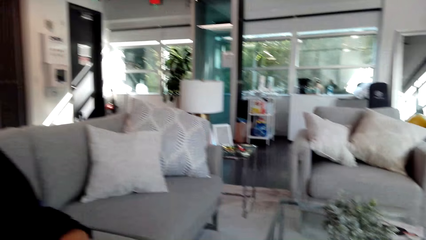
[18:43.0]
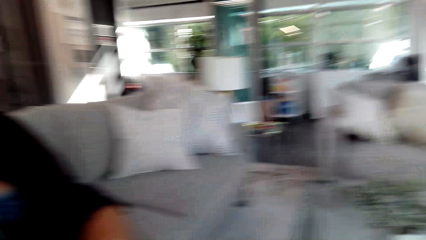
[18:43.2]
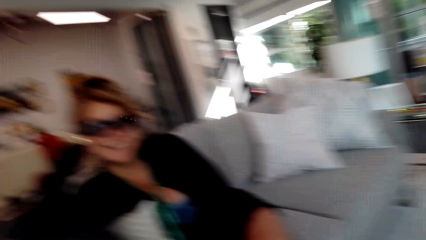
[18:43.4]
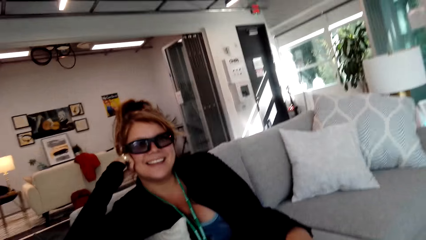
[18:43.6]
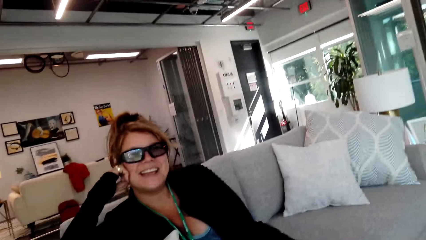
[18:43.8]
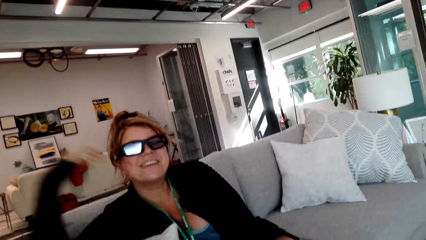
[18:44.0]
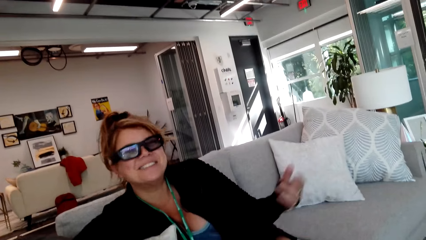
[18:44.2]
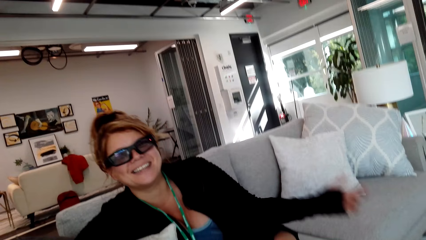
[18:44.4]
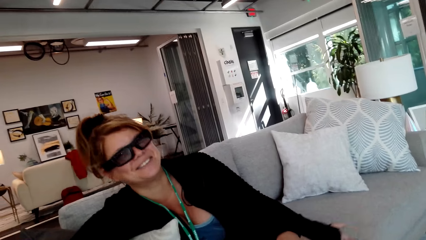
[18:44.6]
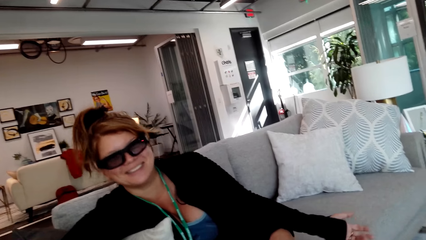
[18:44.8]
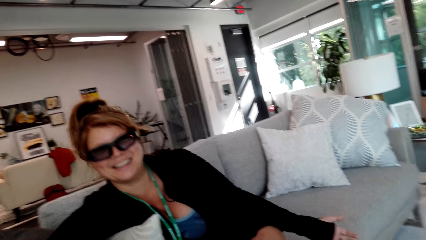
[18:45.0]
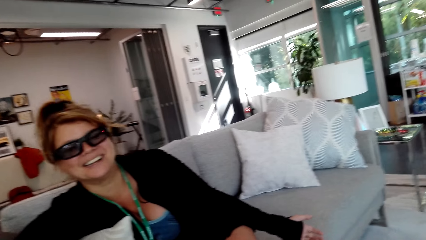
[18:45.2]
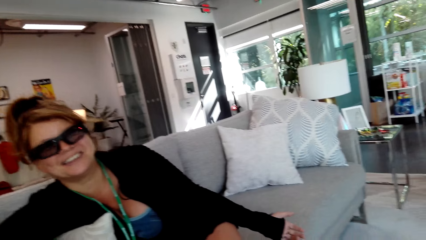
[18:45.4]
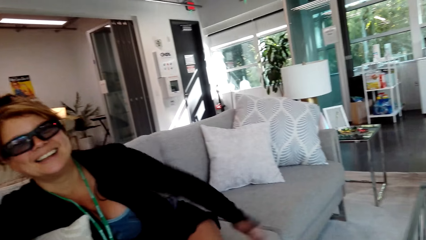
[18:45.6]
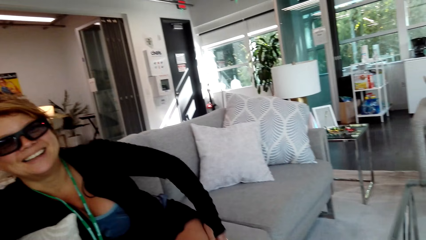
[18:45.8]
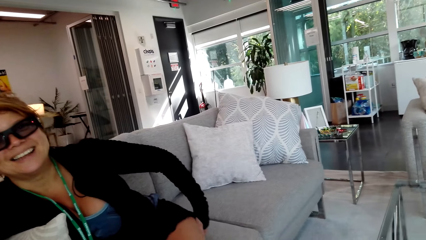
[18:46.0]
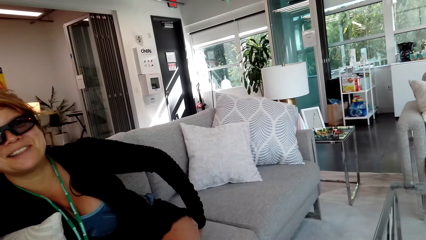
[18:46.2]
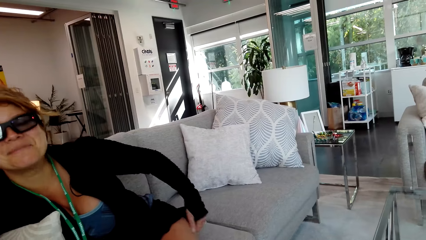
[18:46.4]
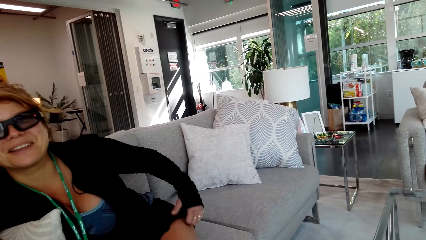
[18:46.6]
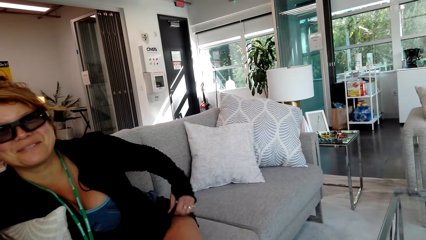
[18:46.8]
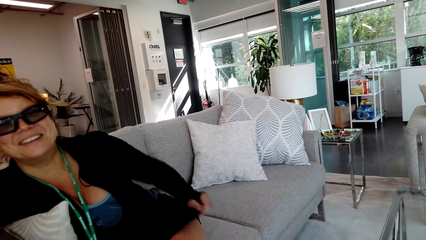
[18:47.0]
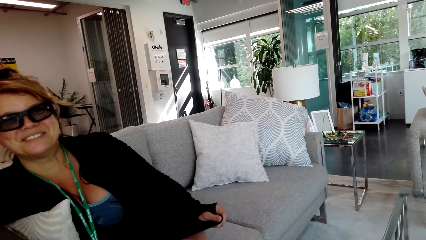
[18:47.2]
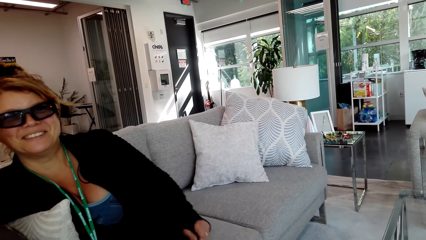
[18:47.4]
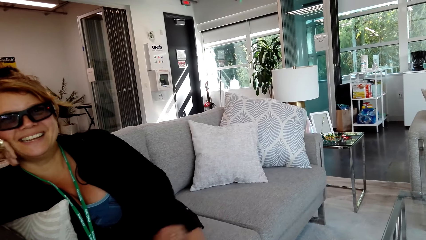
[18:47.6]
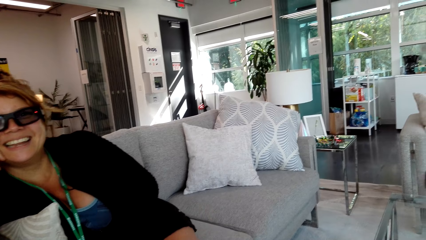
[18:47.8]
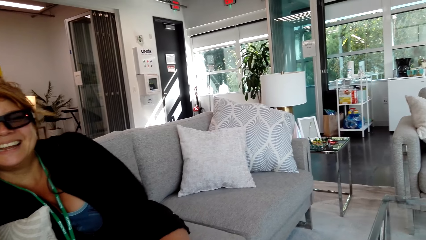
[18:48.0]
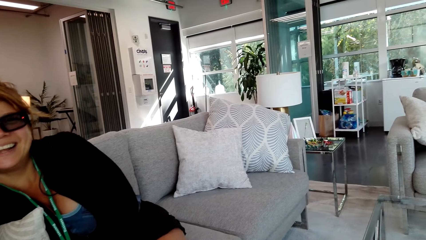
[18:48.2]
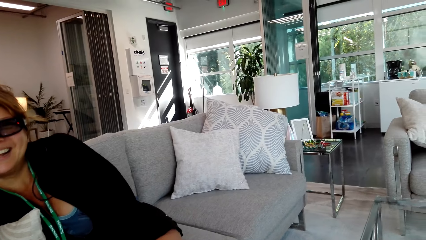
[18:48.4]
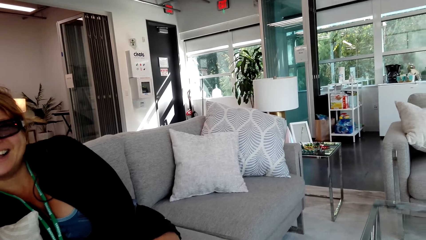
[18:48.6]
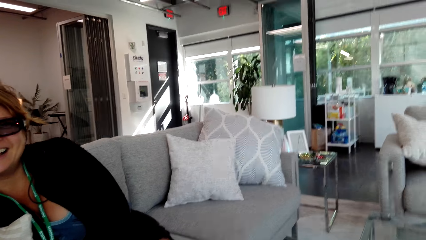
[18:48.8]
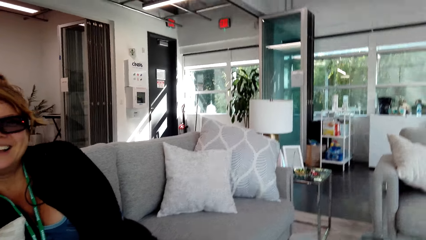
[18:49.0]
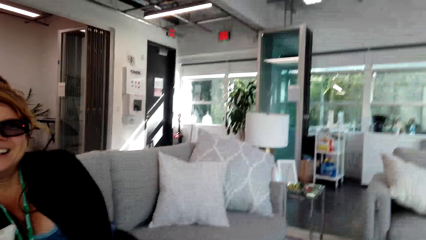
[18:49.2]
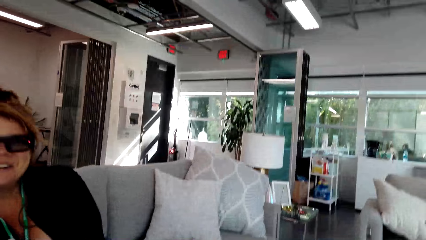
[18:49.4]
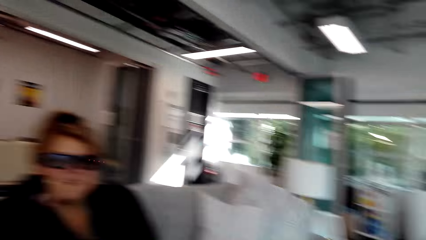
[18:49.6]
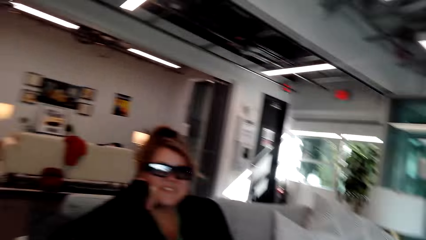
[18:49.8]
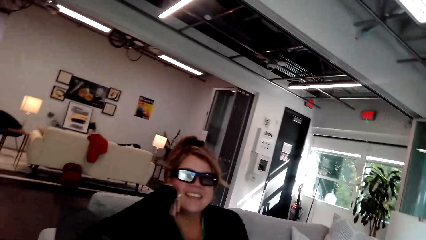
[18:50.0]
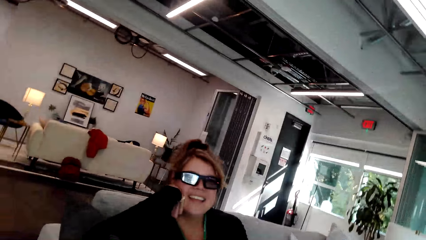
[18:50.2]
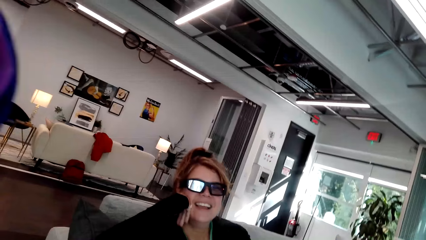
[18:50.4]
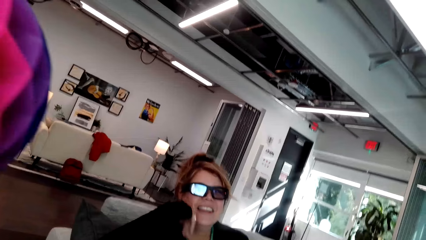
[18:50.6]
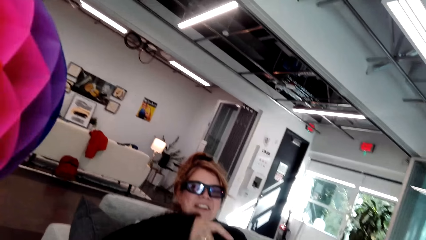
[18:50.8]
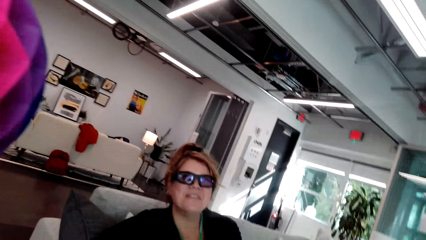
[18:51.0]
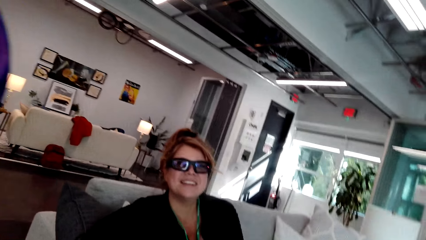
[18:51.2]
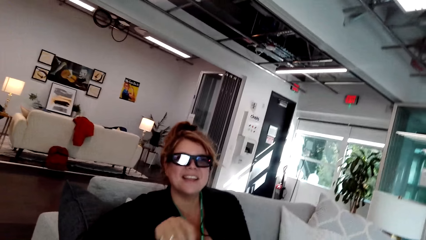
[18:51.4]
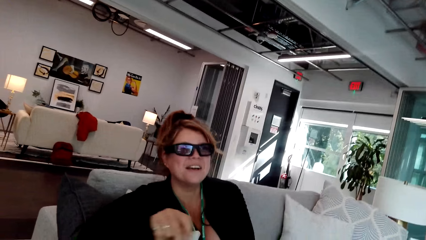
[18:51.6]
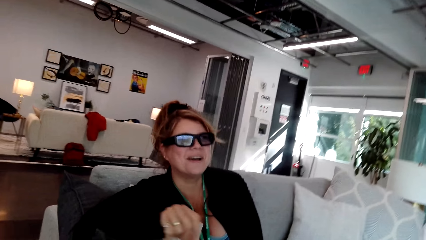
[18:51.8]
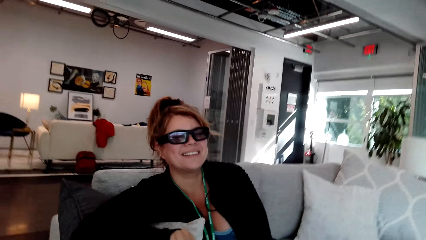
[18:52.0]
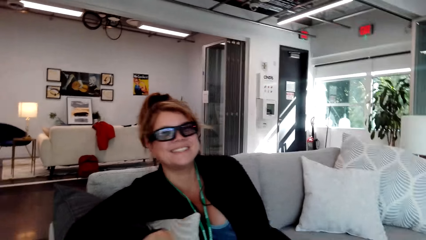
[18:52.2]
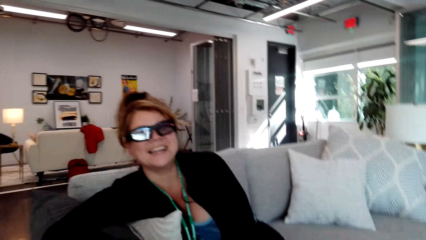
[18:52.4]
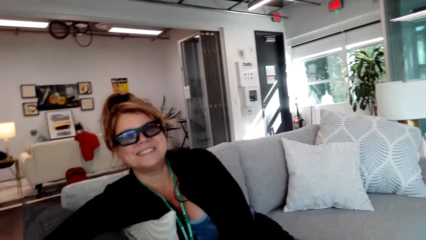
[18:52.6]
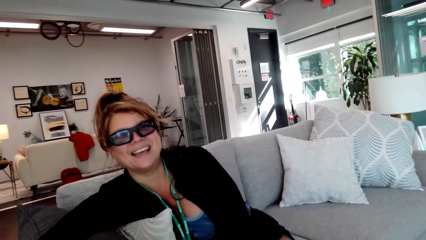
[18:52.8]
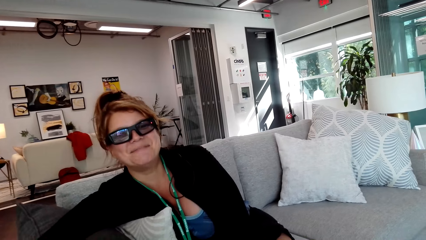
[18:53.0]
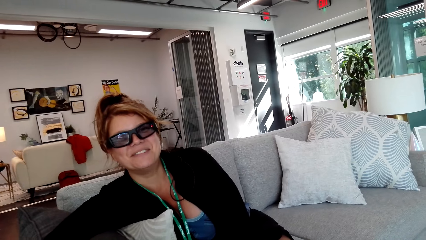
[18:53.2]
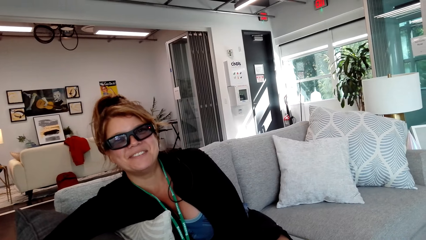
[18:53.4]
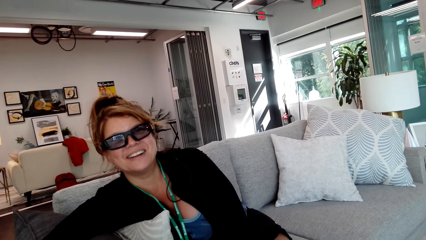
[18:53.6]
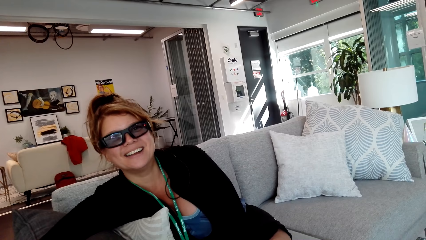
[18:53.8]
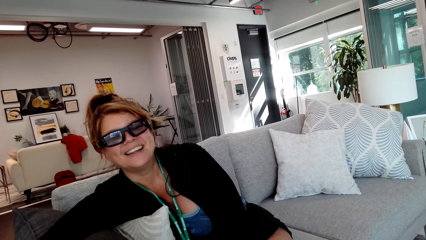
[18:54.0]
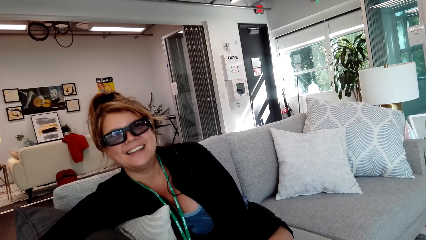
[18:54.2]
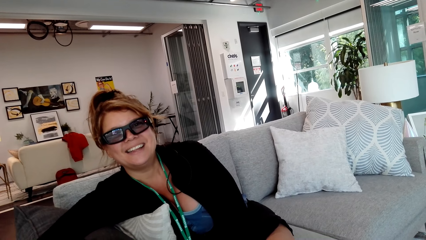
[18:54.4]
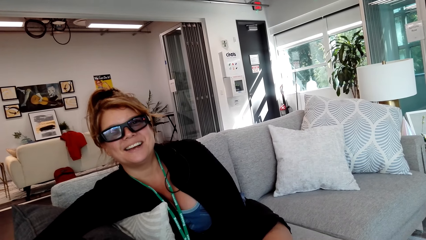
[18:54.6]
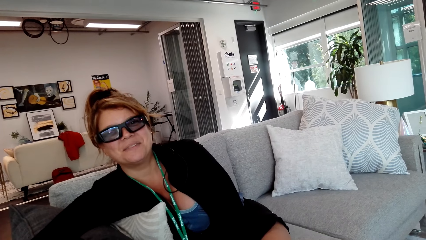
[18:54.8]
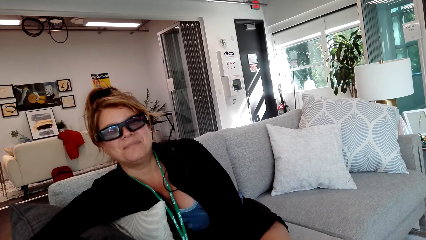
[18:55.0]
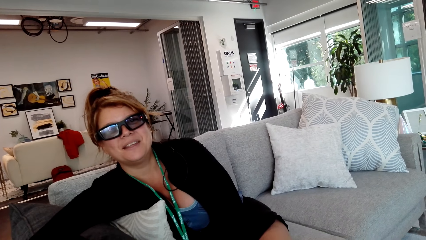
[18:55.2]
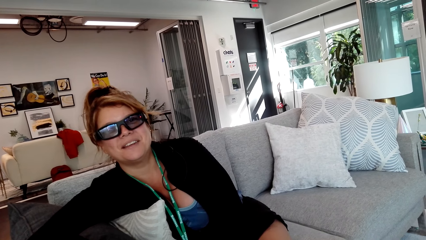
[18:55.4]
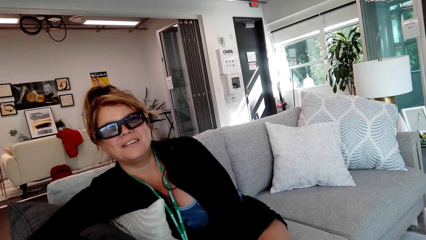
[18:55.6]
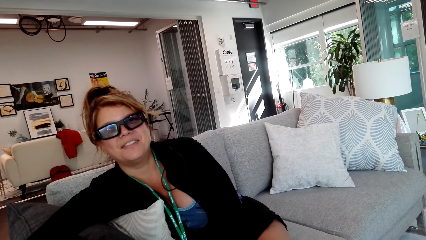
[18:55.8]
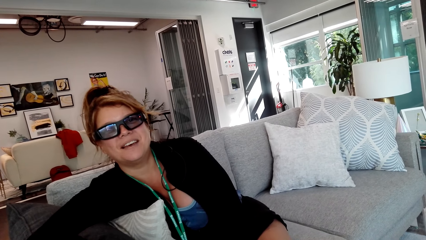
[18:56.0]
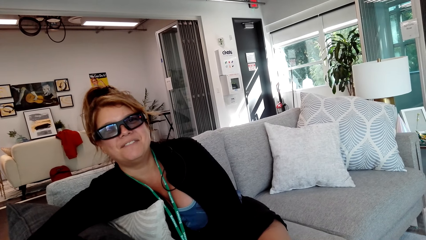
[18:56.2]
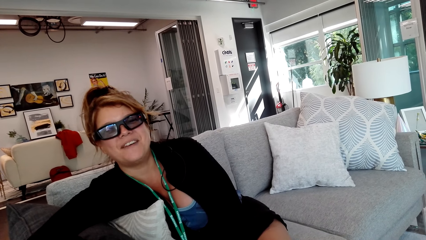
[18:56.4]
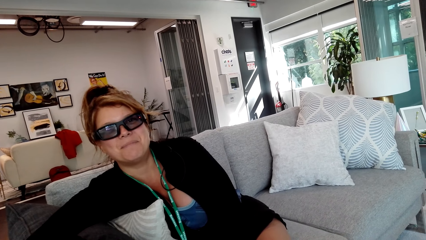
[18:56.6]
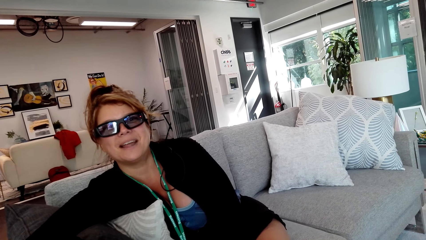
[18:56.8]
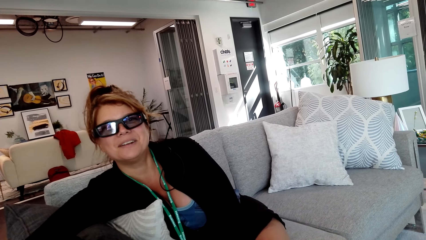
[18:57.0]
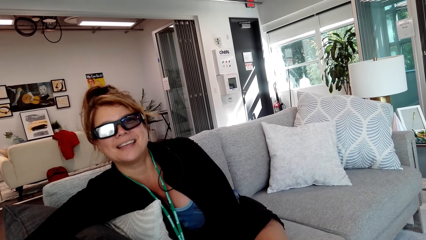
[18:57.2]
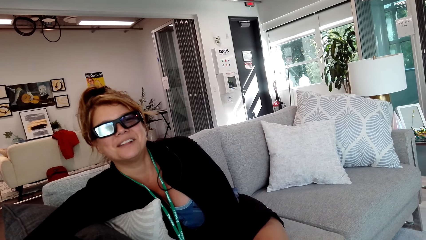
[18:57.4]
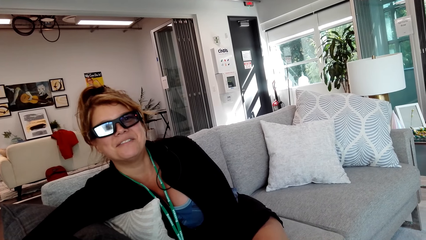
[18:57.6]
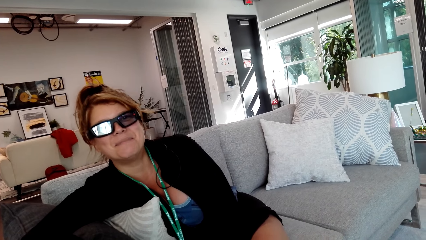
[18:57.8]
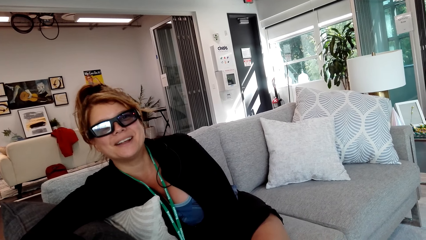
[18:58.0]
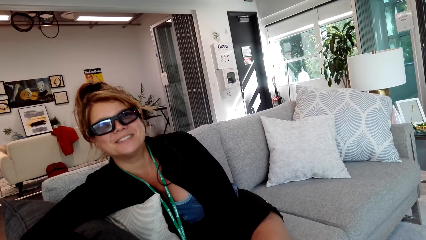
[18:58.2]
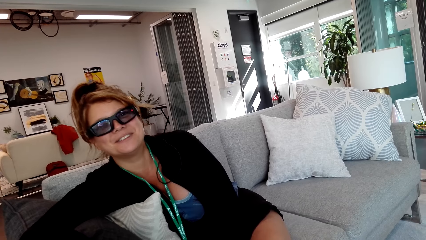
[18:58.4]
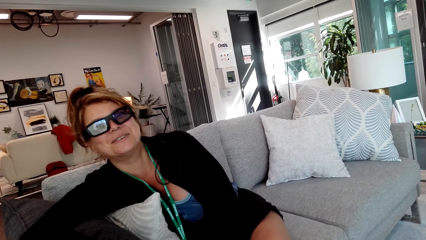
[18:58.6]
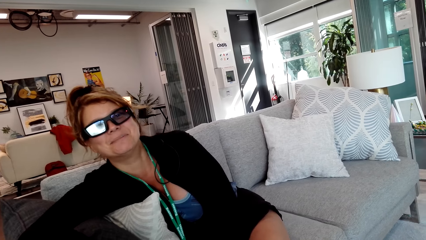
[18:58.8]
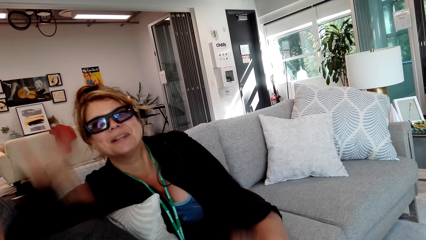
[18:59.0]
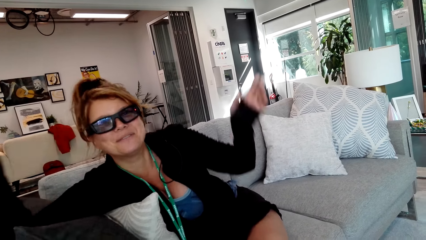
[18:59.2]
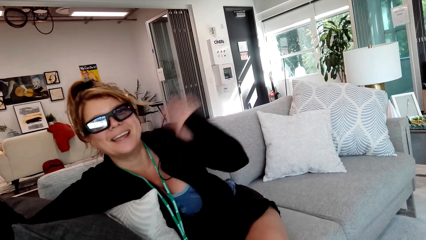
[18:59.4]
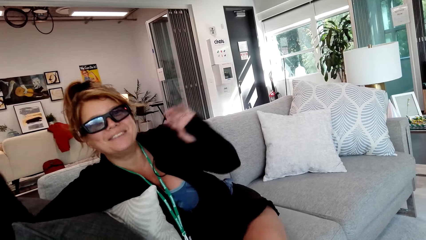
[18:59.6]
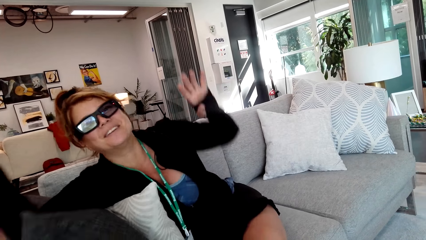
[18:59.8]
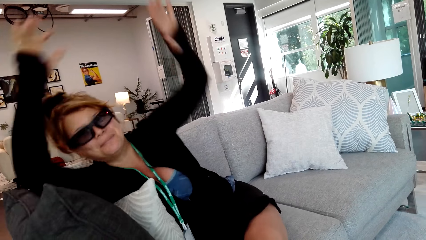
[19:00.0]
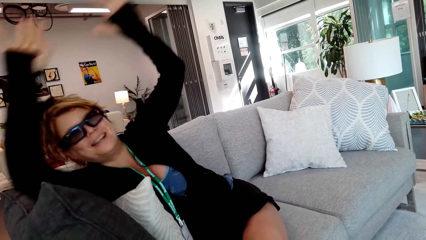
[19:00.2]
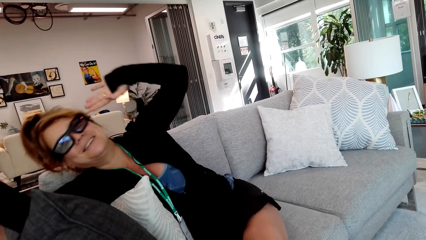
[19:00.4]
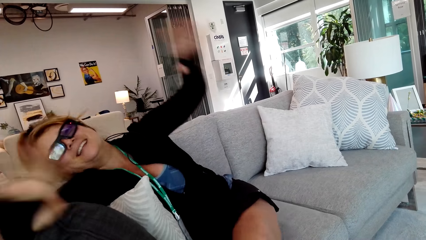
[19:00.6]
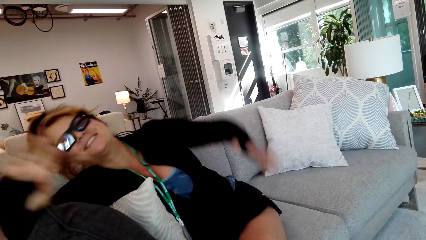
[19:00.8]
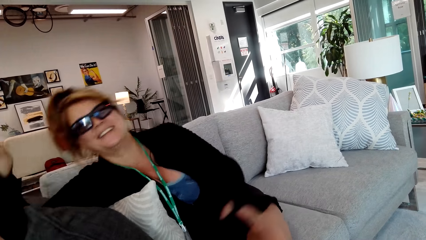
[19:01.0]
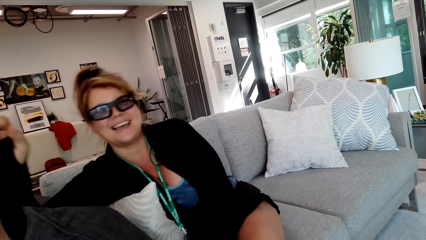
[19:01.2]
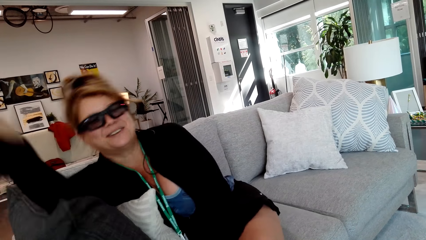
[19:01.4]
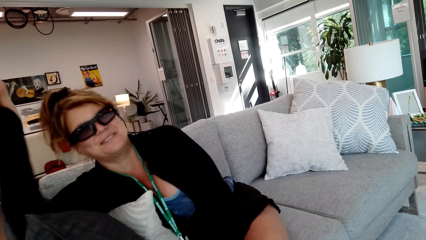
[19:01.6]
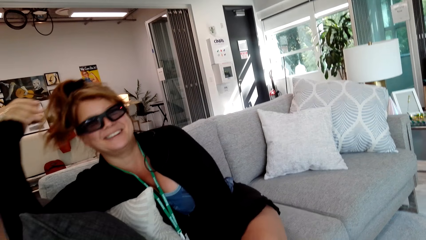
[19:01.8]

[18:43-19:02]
A woman moves hands. The woman pulls the sweater. The woman moves hands. The woman raises the hand.
